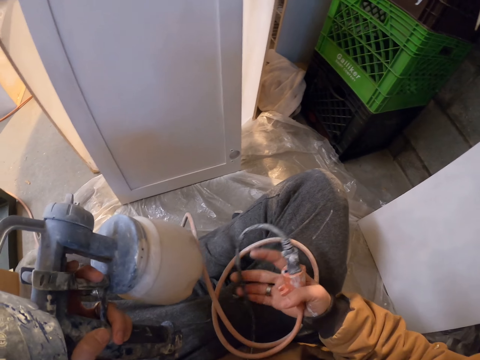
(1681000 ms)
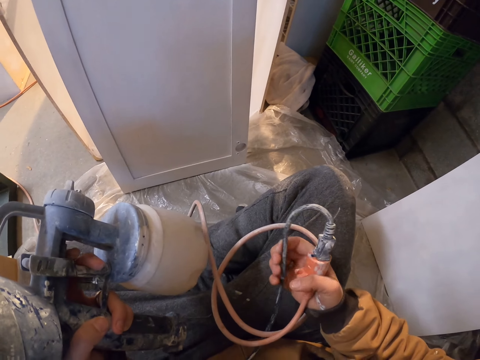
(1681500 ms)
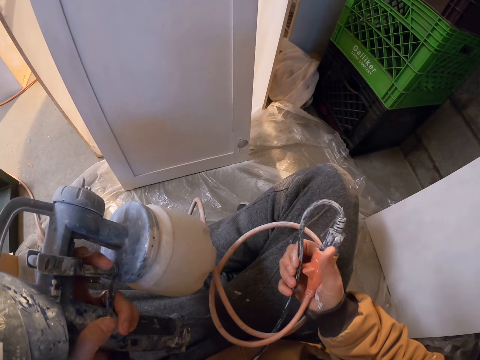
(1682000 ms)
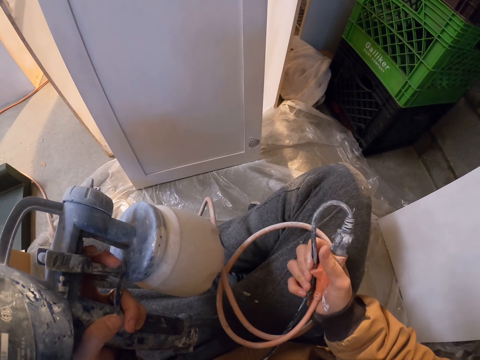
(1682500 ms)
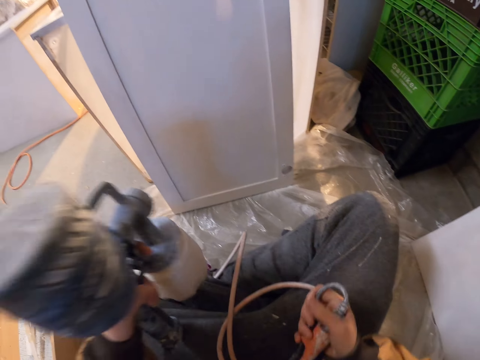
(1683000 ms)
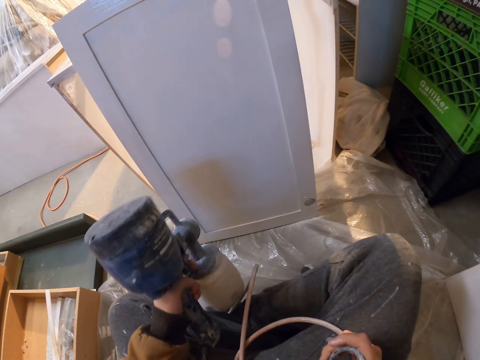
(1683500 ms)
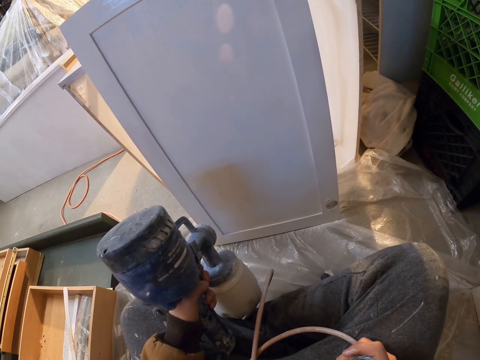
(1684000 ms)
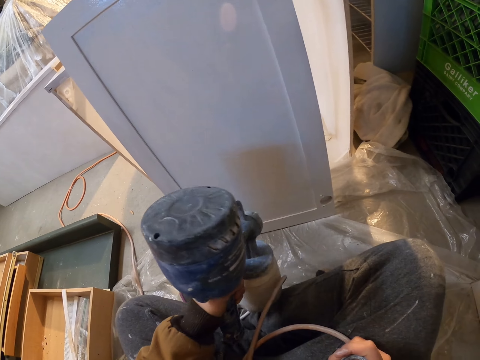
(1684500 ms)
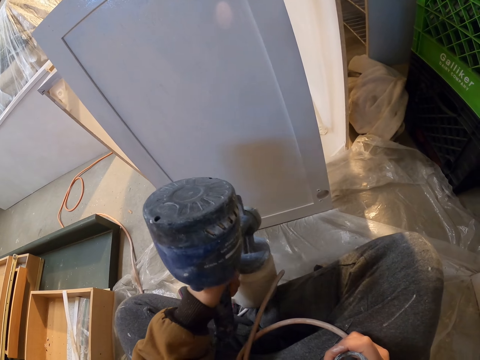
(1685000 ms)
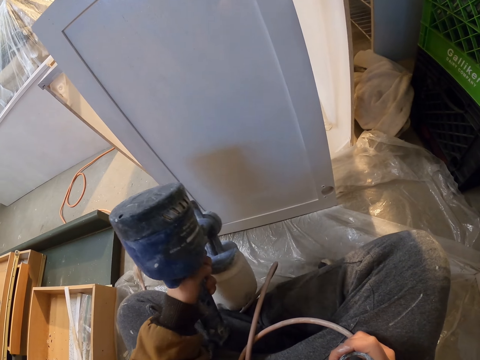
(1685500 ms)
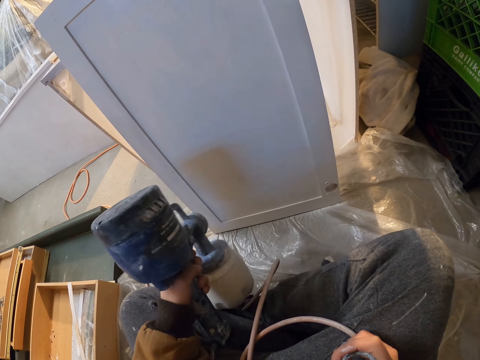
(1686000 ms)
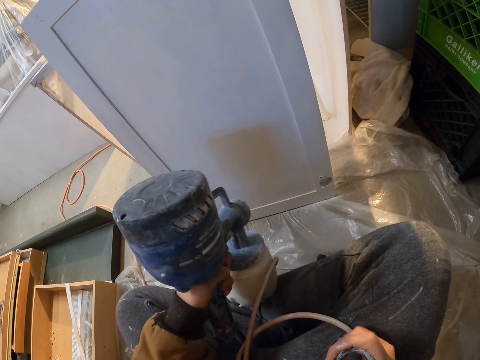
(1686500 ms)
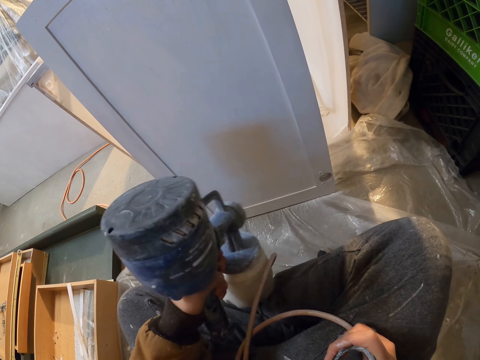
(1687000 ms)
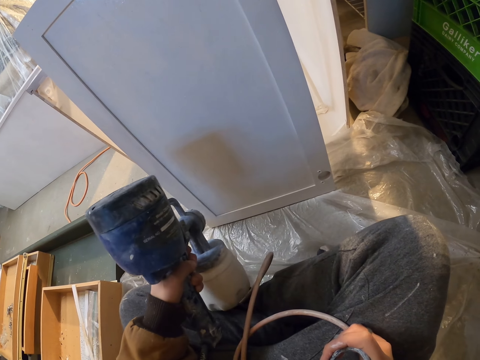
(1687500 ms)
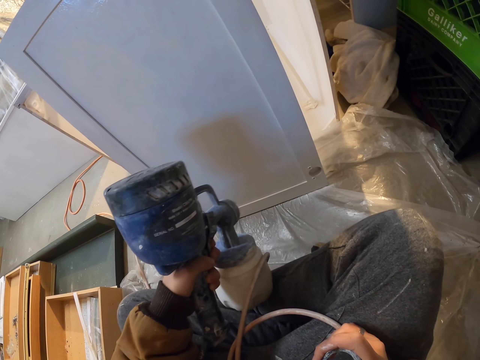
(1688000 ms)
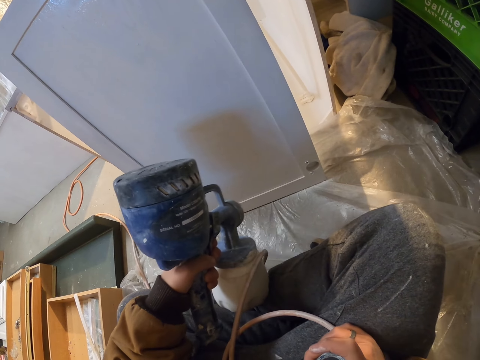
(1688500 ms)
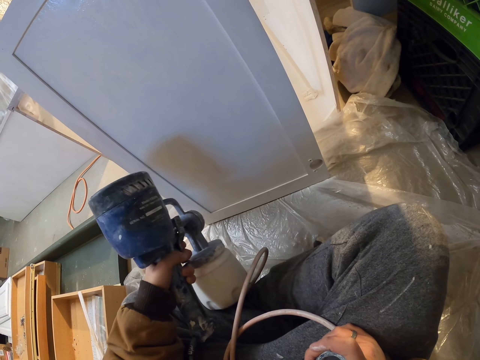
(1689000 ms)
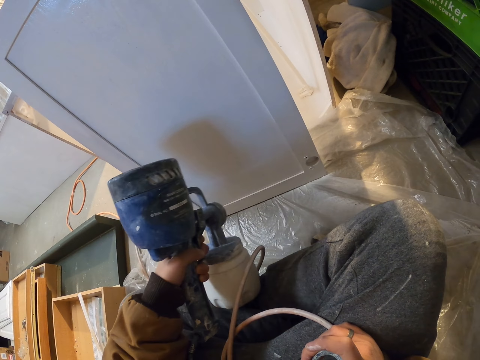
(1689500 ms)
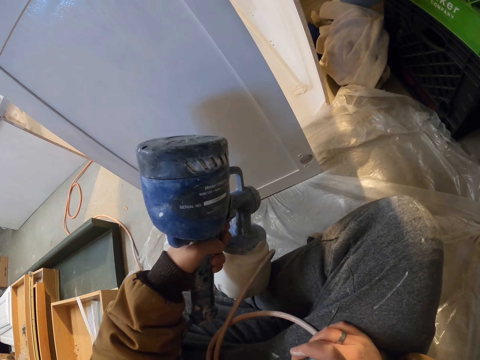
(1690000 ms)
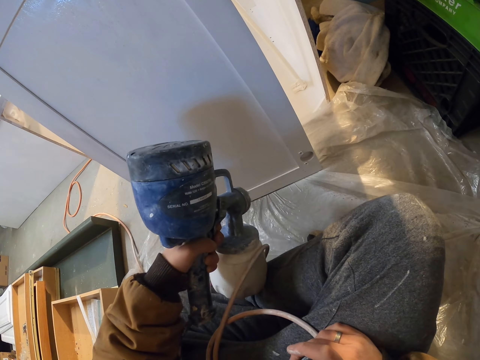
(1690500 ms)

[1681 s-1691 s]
The camera wearer examines the wire. They spray the door with a paint sprayer.

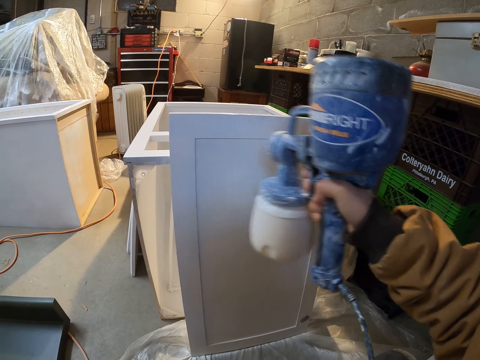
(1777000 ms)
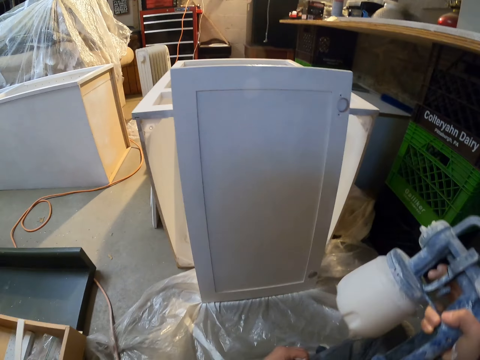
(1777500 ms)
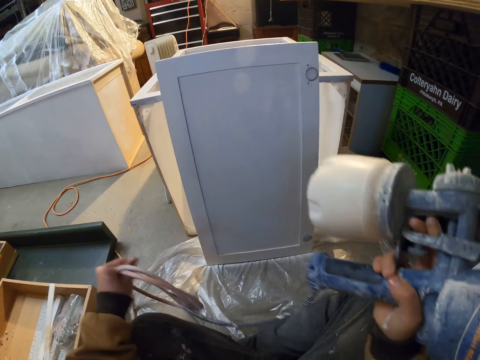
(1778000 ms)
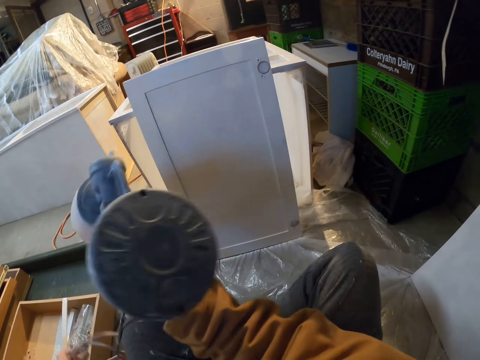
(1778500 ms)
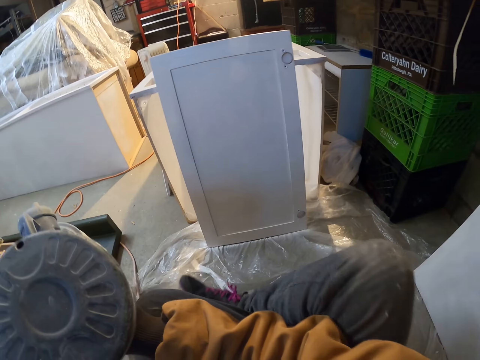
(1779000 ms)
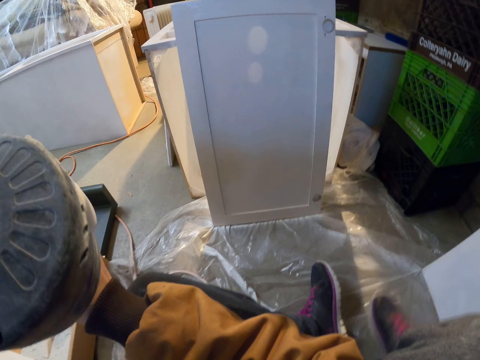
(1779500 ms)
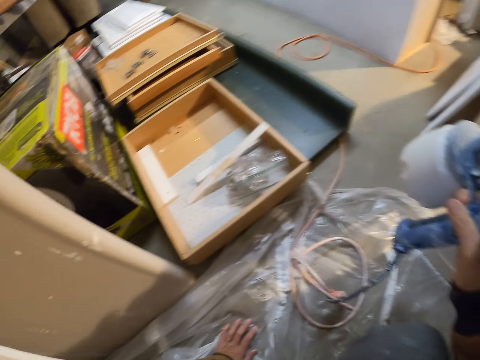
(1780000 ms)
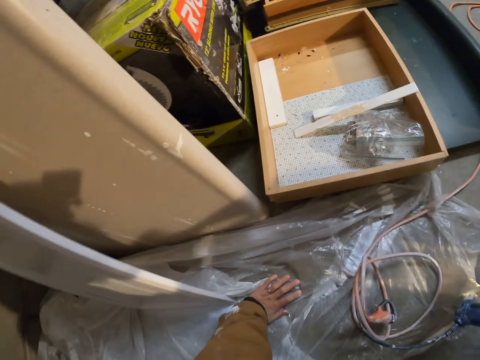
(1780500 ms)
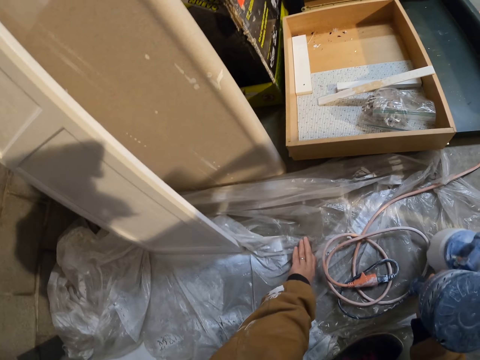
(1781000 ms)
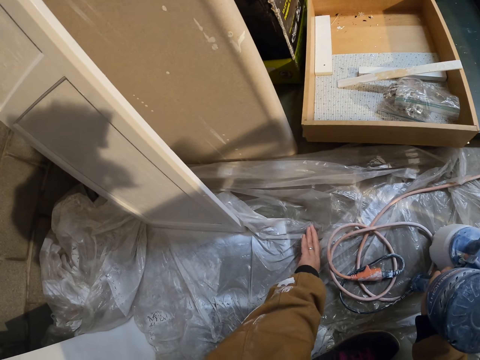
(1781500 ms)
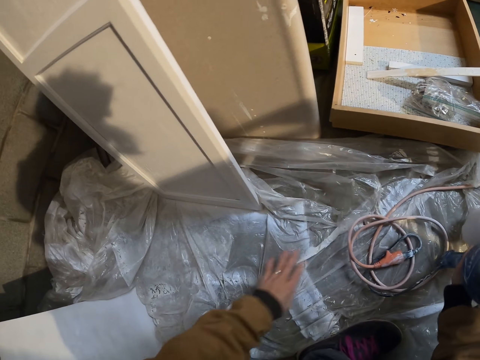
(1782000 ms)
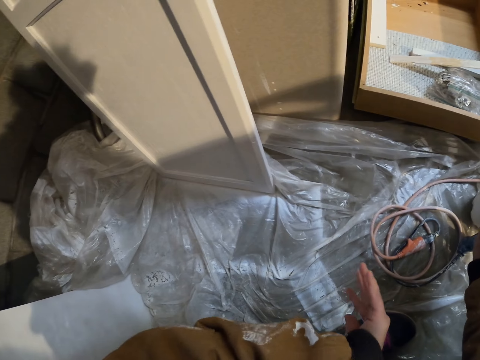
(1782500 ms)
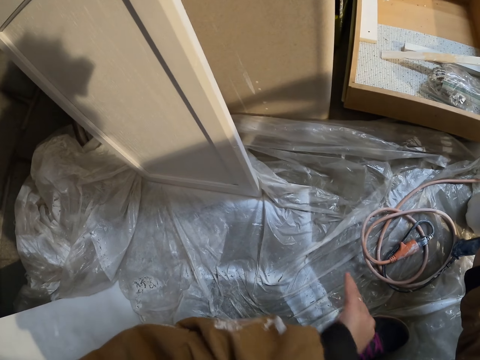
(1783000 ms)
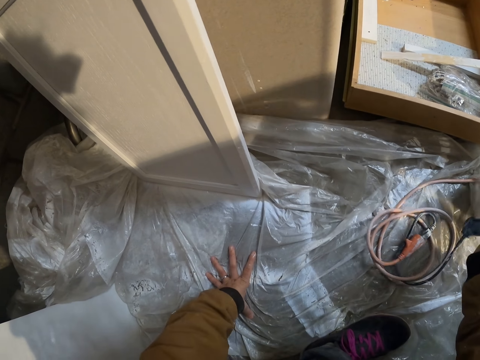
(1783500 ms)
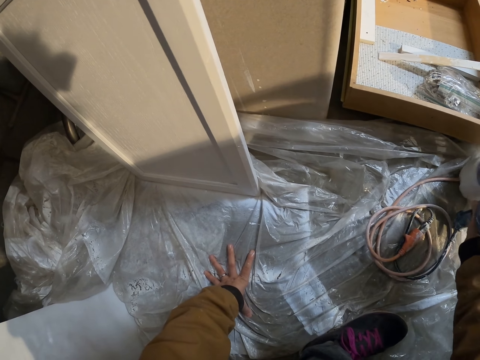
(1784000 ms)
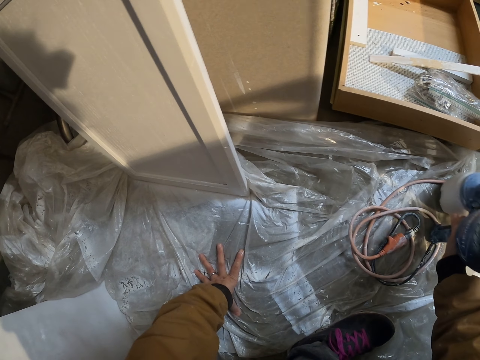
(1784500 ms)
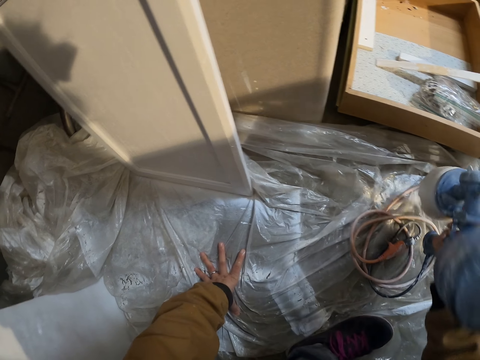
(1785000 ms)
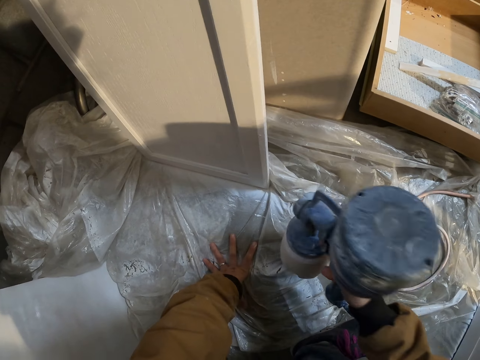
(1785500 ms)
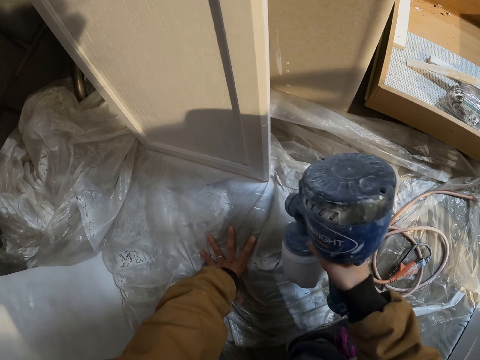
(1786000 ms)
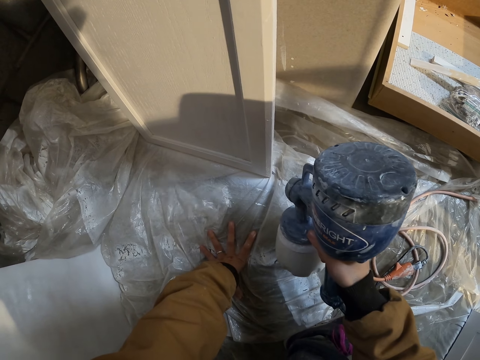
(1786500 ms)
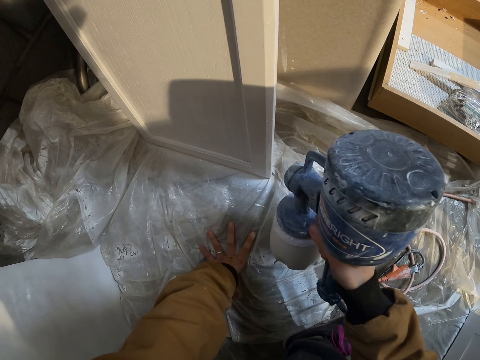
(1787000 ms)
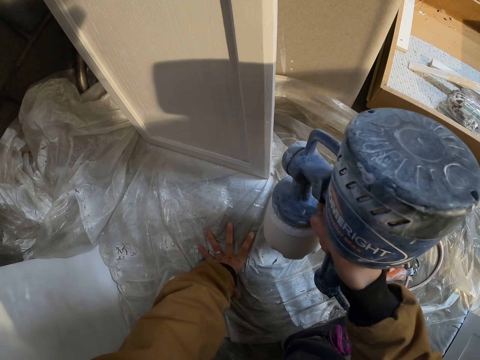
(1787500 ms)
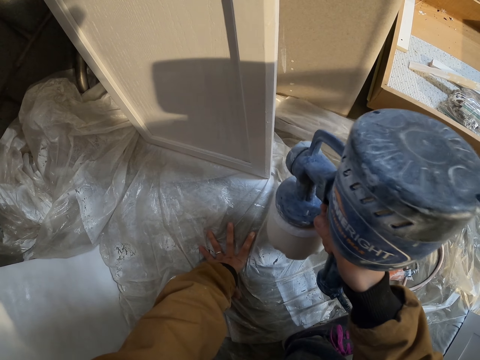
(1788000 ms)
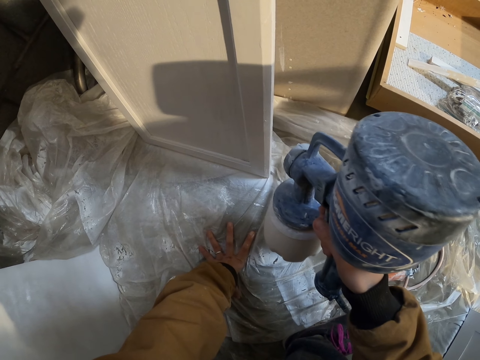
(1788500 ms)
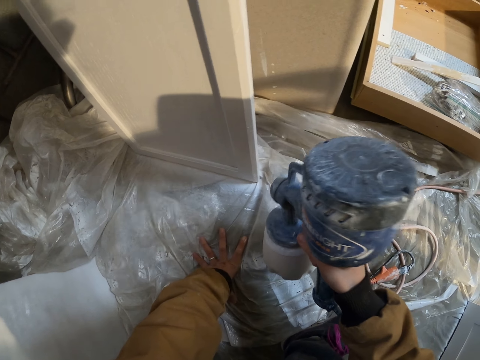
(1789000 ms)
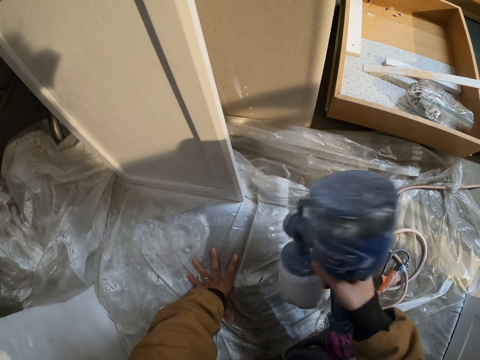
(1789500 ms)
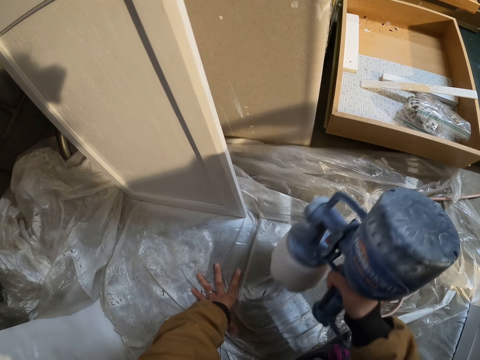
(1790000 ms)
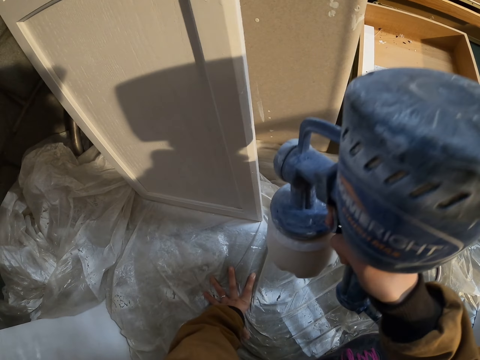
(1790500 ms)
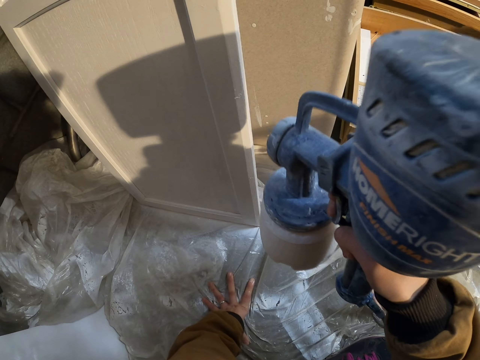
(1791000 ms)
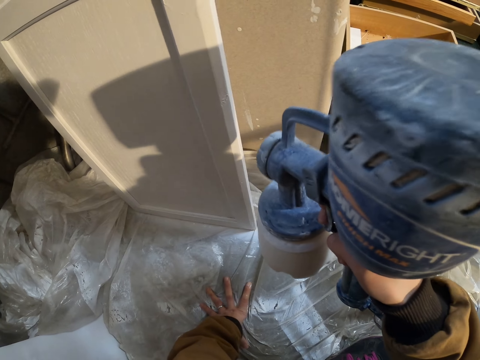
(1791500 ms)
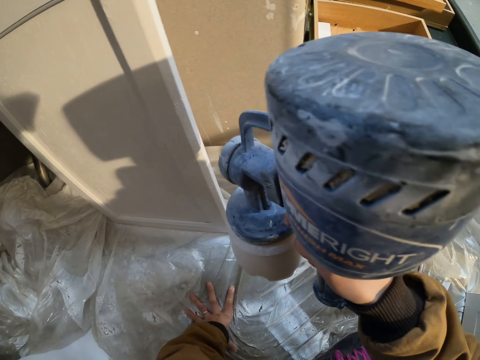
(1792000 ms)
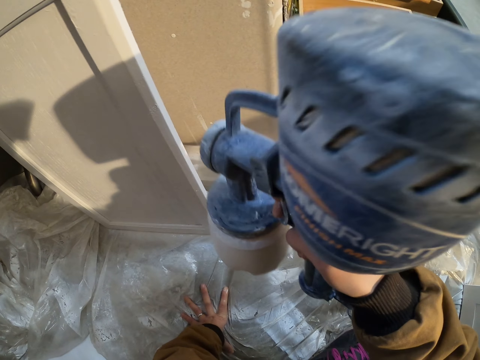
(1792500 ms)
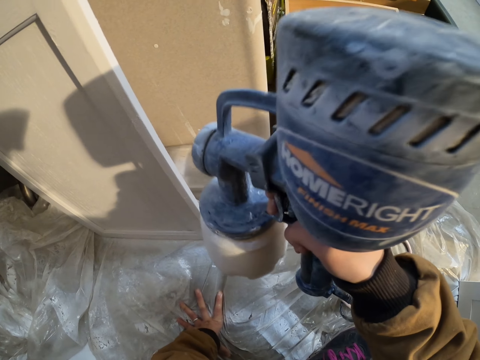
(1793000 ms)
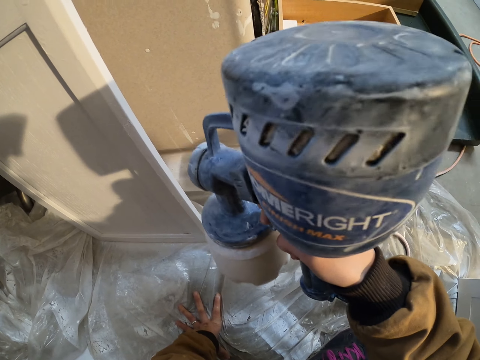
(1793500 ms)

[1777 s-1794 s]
The camera wearer moves the legs. He adjusts himself. He puts the paint spray on the floor. He sprays the door with the paint sprayer. He moves the hand and drops the hand. He picks up the paint sprayer. He sprays the board.
